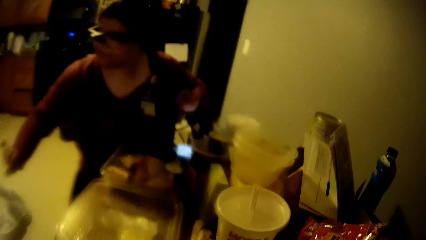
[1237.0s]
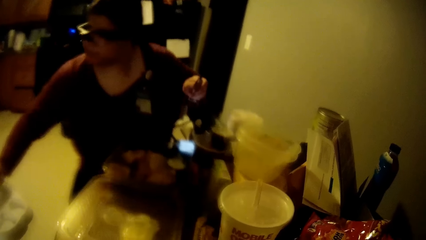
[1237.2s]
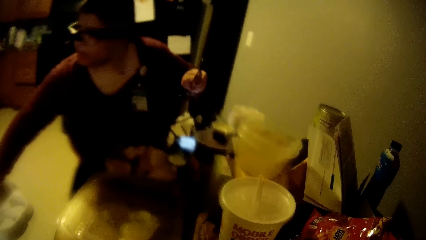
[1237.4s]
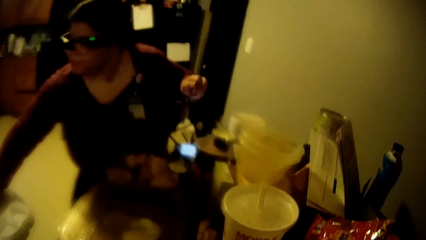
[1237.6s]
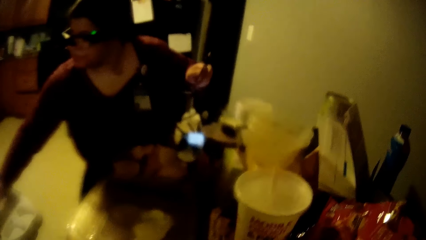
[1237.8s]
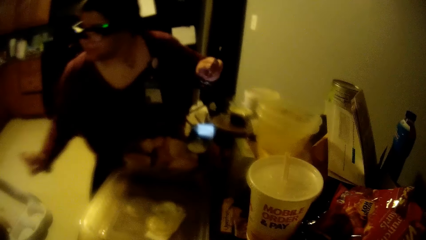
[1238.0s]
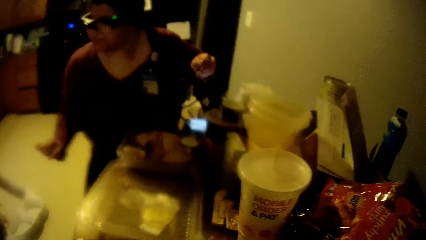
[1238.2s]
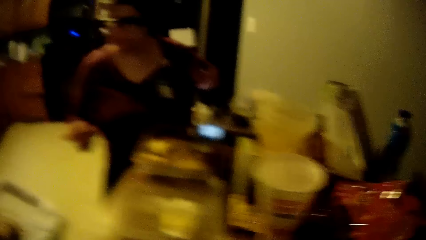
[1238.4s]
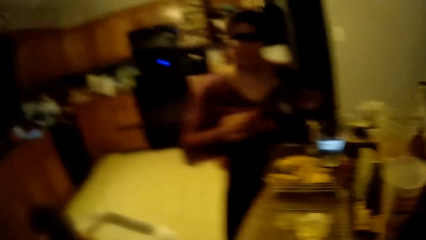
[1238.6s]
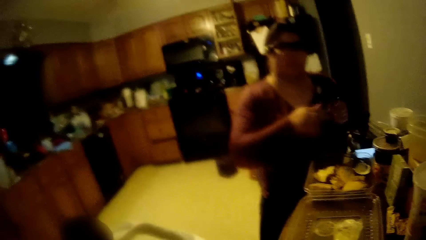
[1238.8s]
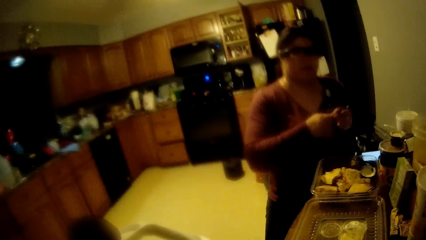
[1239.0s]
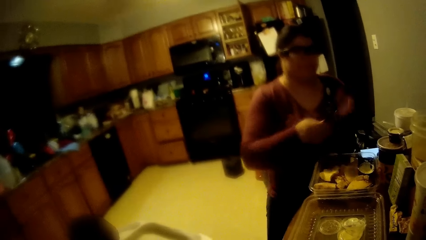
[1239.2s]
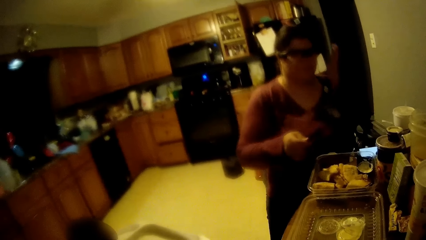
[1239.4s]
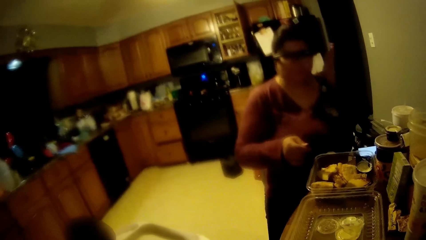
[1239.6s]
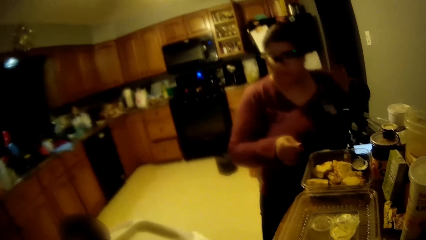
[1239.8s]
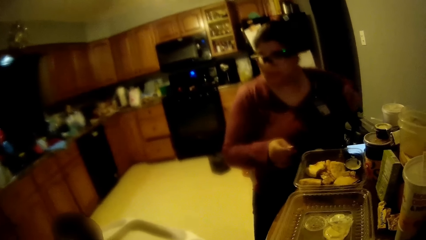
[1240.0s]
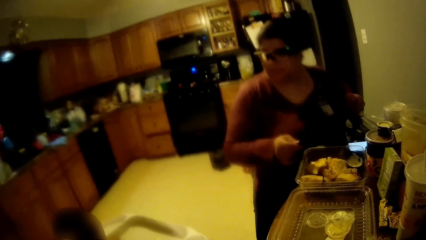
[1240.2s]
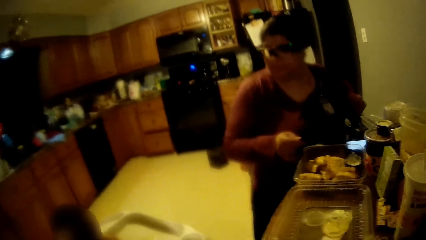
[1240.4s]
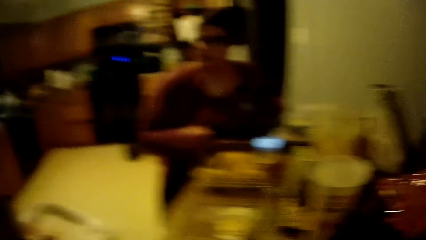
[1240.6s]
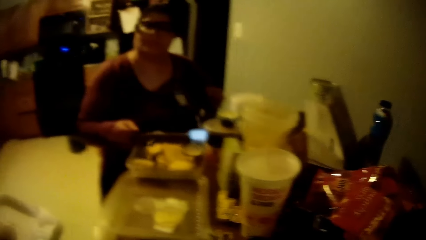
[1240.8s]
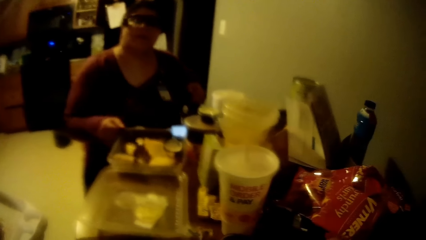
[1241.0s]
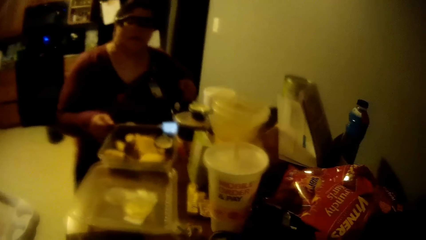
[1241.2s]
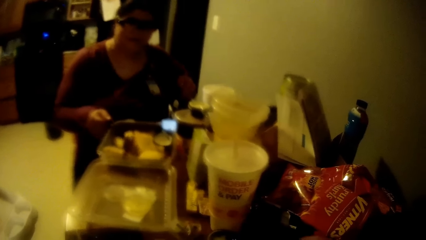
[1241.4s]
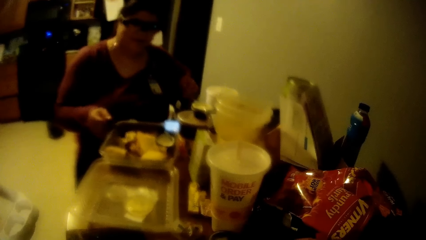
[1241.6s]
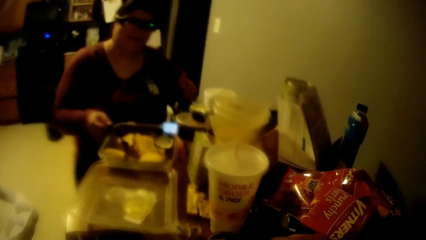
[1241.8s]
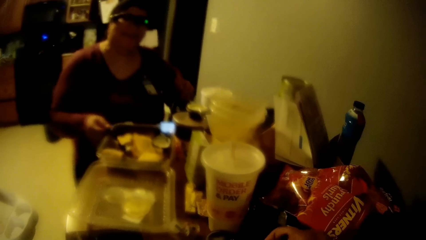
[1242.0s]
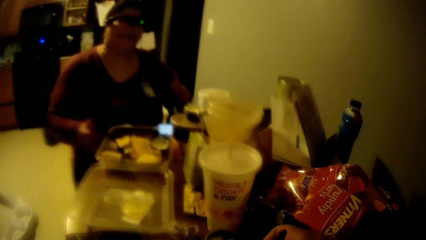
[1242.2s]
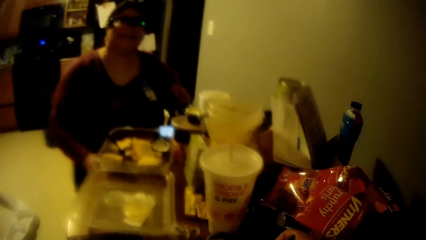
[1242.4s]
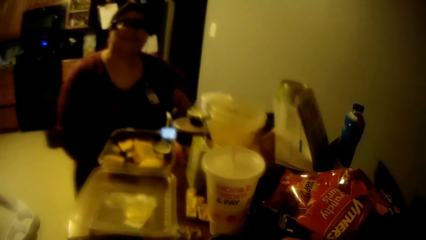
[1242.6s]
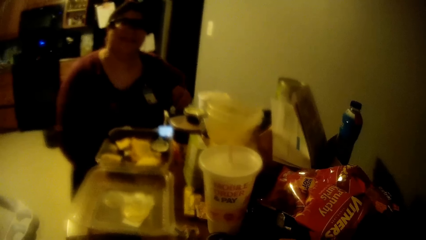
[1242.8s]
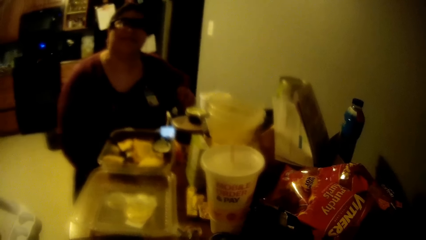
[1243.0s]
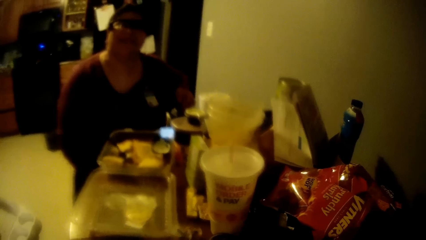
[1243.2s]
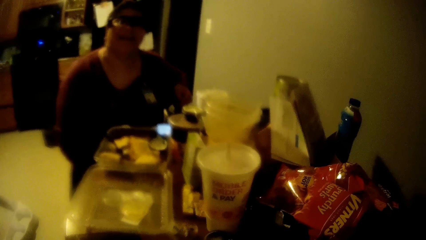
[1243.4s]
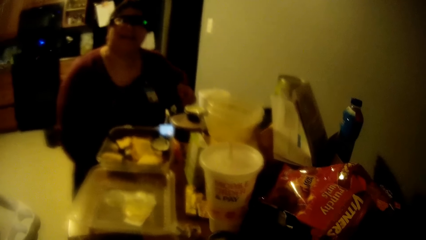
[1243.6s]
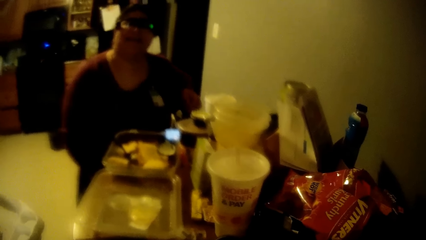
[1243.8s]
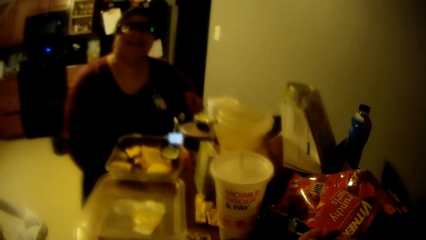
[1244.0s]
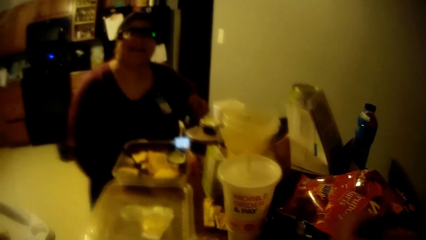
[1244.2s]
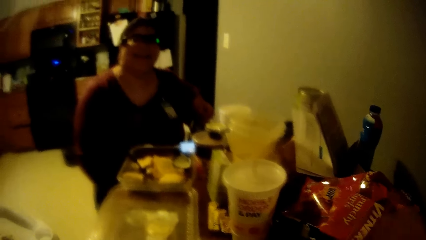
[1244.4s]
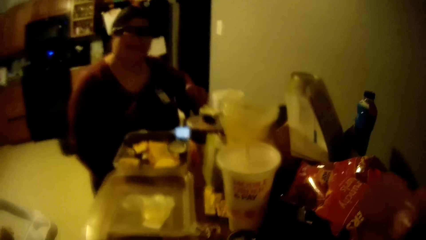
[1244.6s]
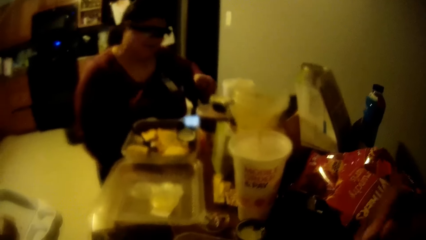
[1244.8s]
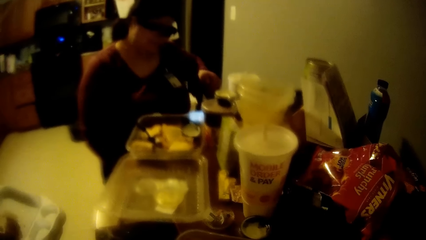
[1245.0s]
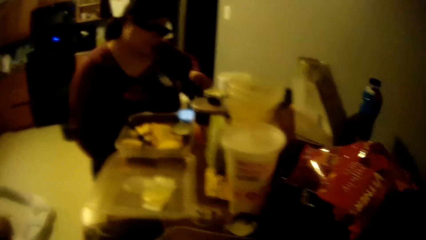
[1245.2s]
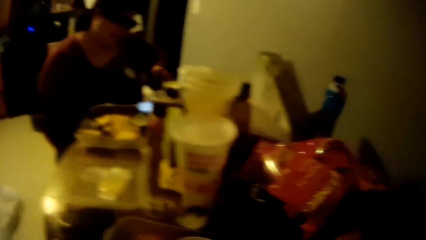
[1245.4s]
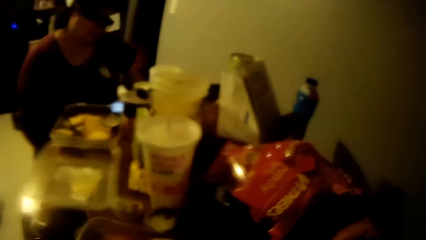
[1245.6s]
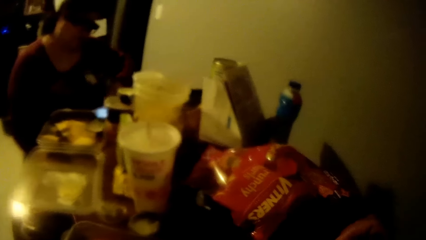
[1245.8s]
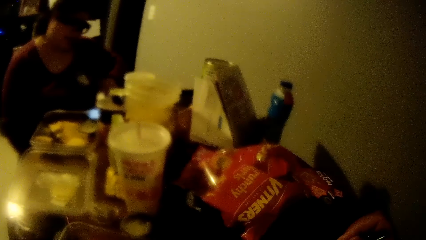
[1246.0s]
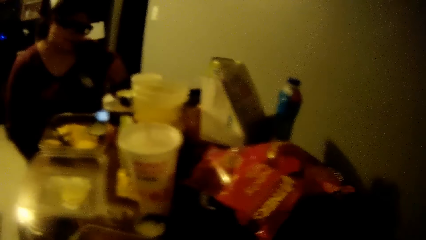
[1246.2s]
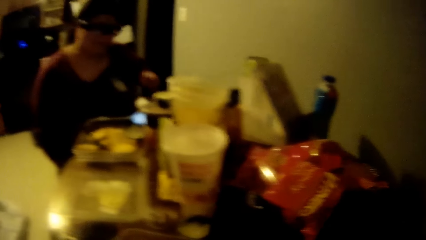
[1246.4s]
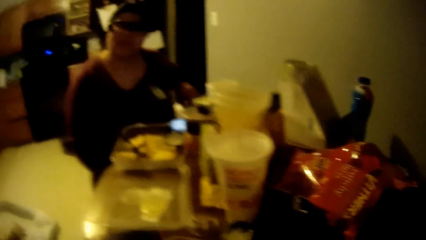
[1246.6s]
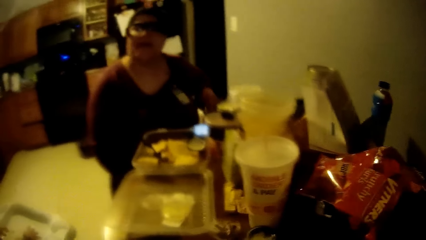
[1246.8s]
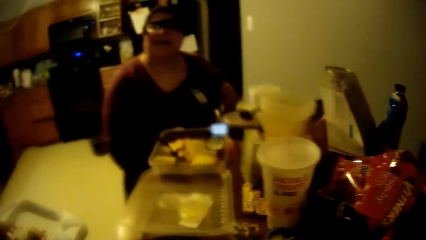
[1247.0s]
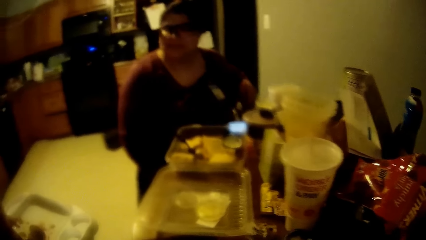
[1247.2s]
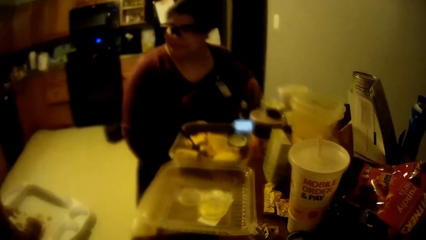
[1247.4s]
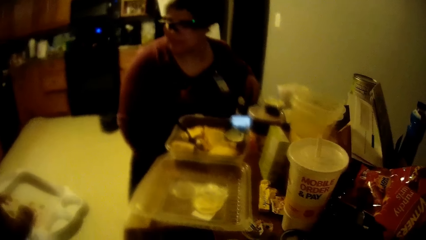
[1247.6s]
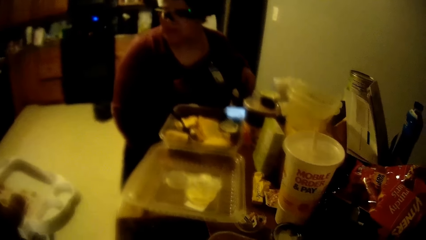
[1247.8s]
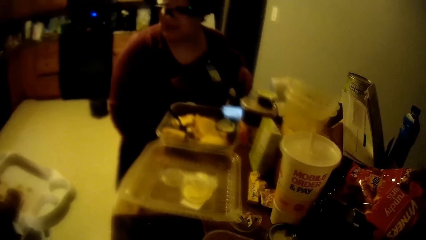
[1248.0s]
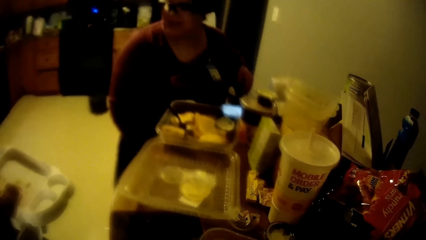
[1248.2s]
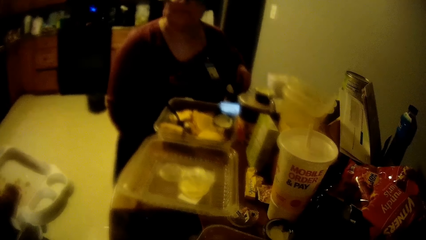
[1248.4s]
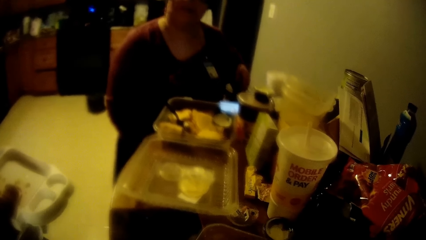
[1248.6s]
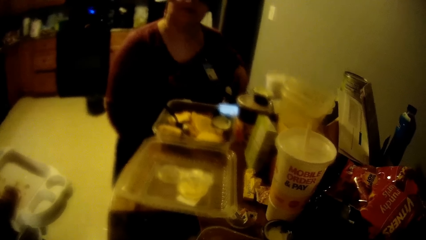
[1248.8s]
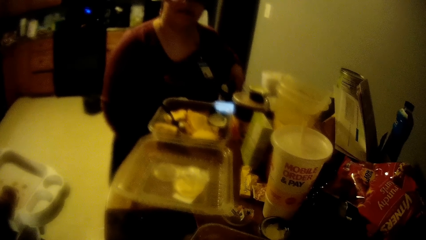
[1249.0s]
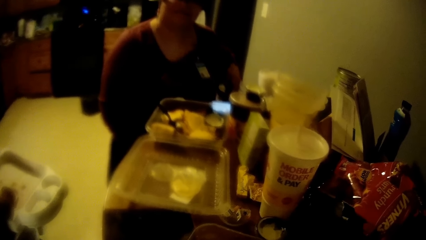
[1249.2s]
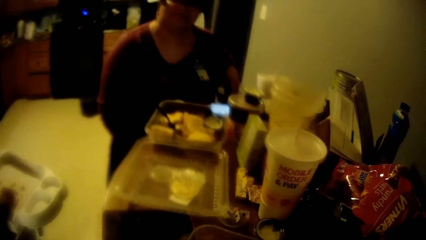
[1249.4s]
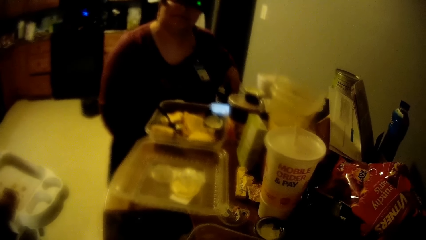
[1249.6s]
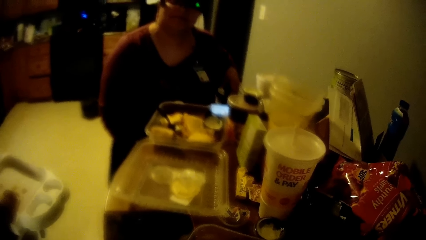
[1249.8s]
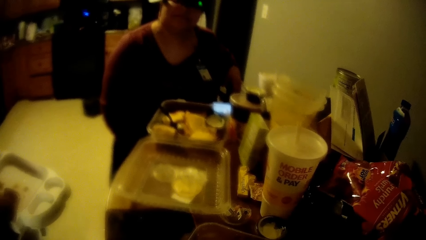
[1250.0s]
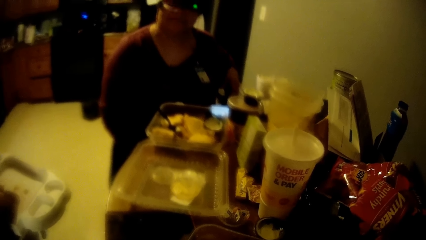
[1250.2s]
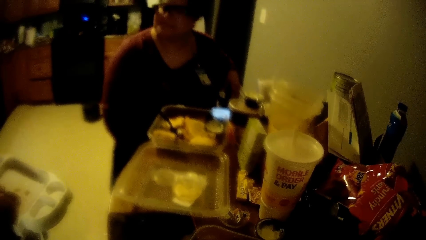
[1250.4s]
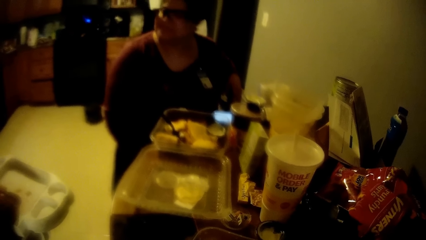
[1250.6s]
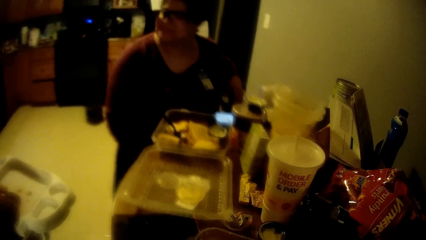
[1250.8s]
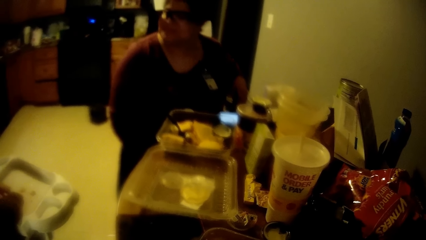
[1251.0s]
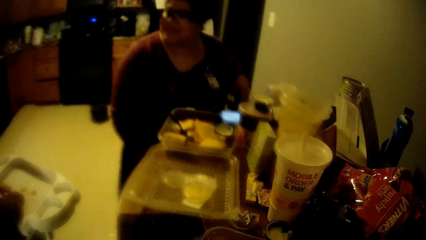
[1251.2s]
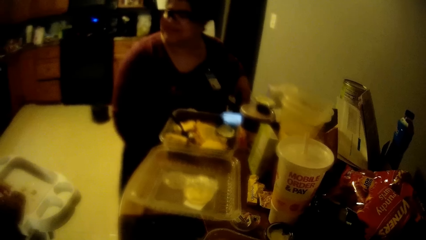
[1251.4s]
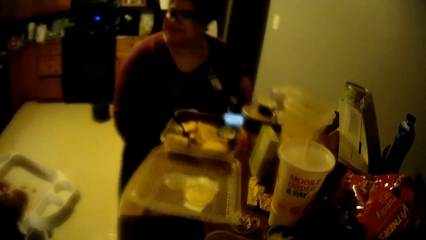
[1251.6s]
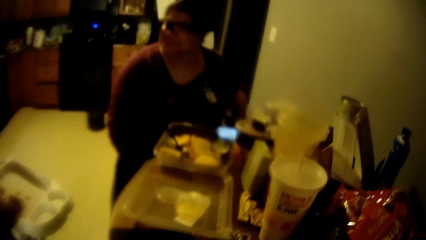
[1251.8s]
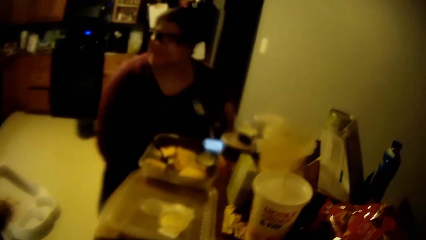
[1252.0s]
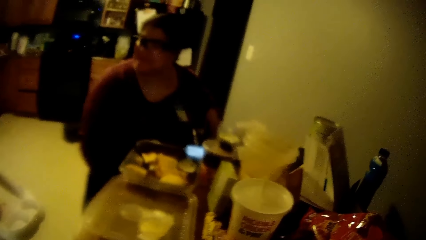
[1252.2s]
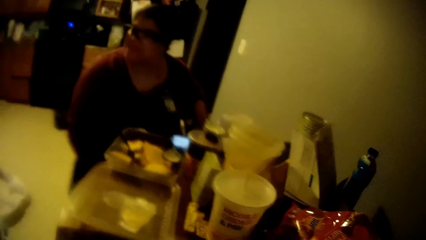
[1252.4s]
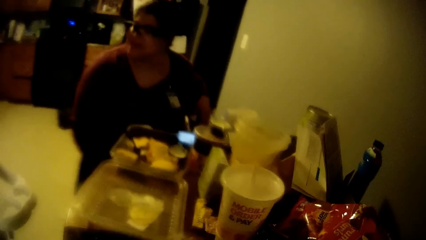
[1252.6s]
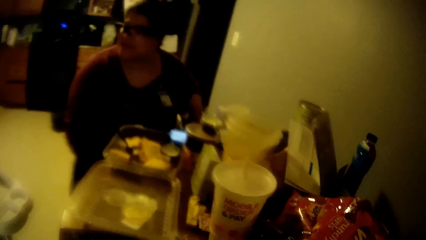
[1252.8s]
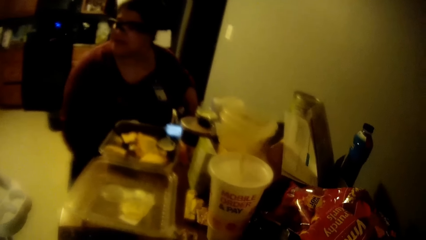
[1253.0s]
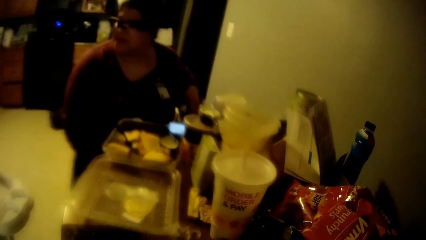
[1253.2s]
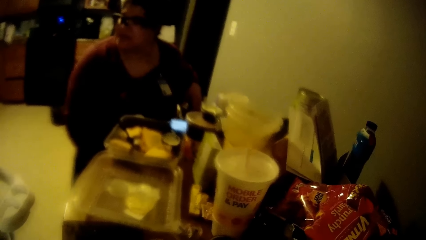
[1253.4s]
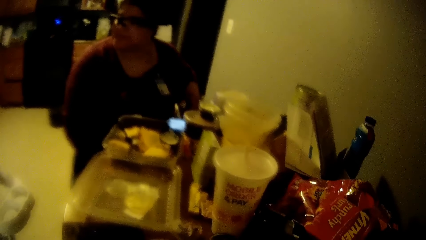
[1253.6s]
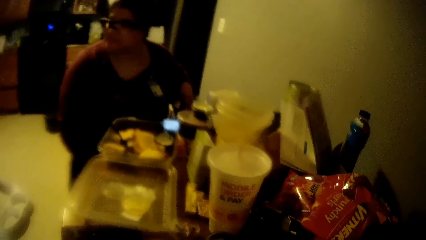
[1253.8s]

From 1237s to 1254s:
The woman returns the snack from the high table with her right hand. The woman transfers the spoon from her left hand to her right hand. The camera wearer talks to the woman. The woman places the spoon into the plate on the table with her right hand.
